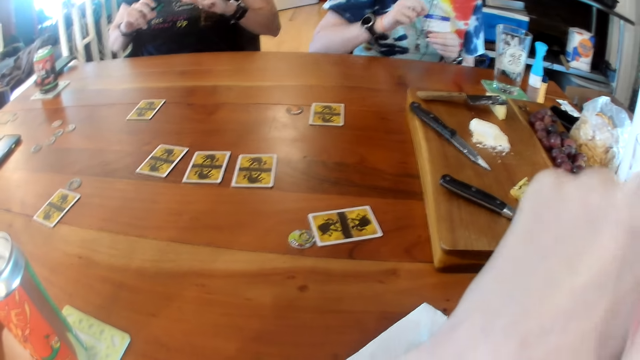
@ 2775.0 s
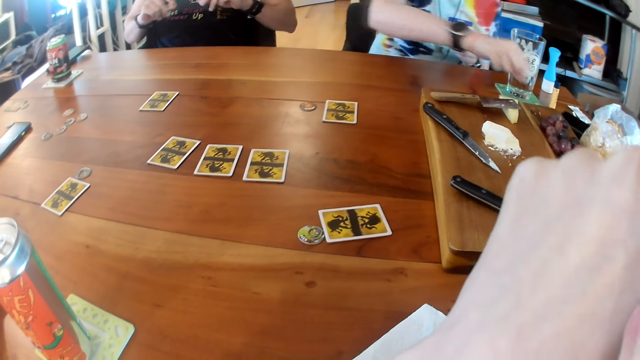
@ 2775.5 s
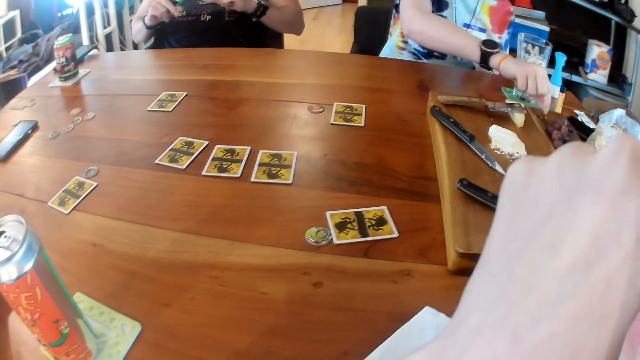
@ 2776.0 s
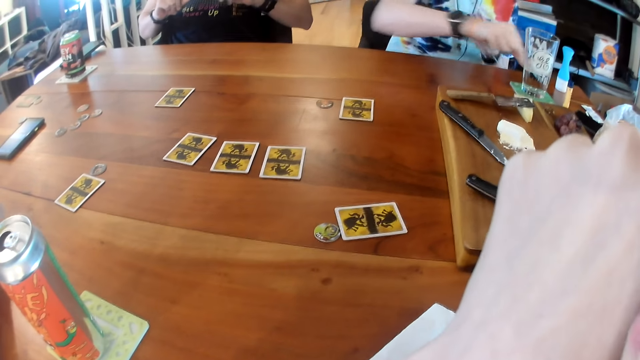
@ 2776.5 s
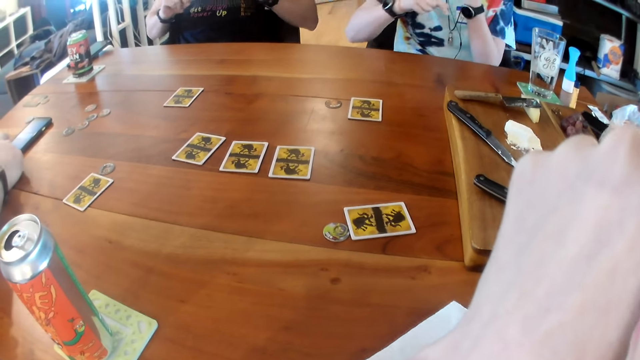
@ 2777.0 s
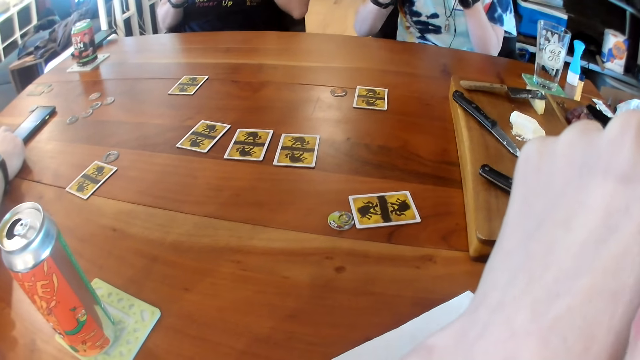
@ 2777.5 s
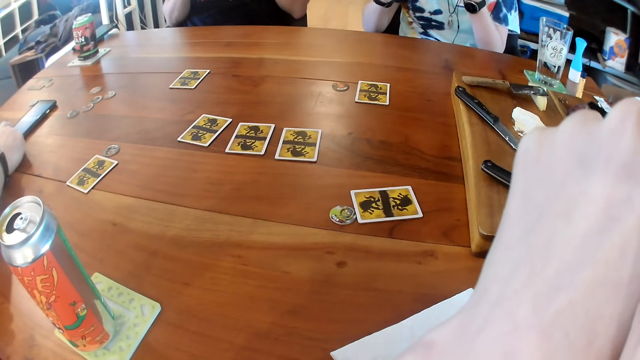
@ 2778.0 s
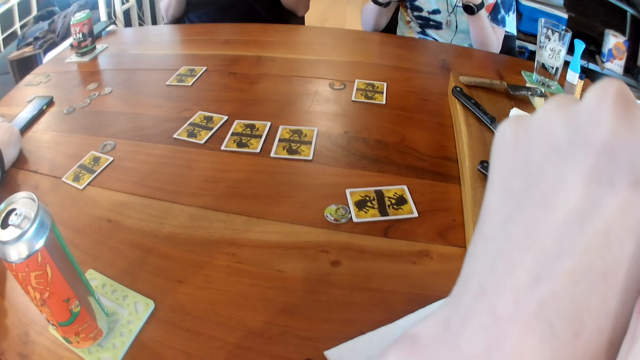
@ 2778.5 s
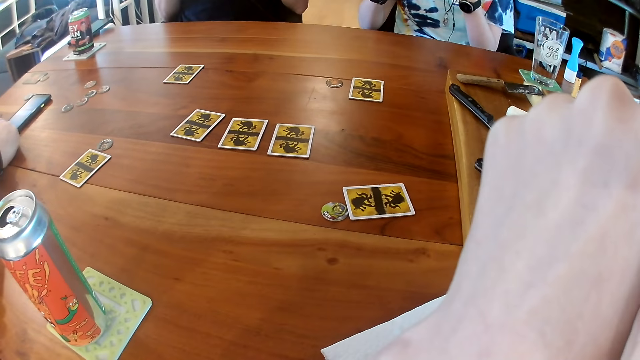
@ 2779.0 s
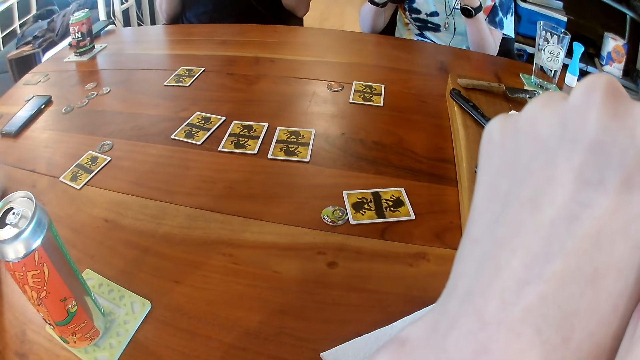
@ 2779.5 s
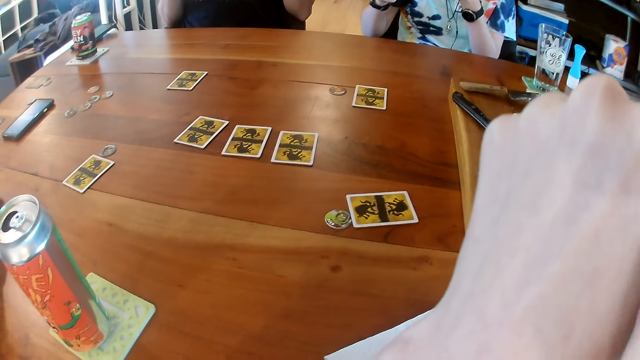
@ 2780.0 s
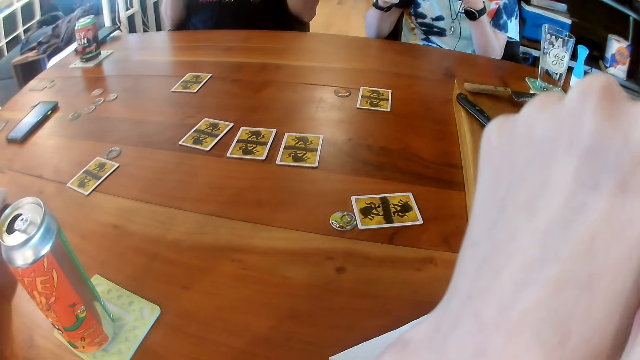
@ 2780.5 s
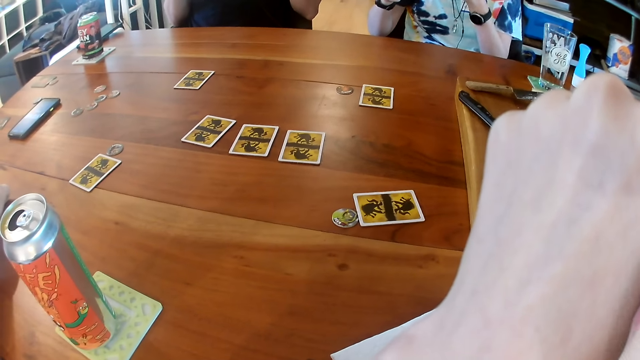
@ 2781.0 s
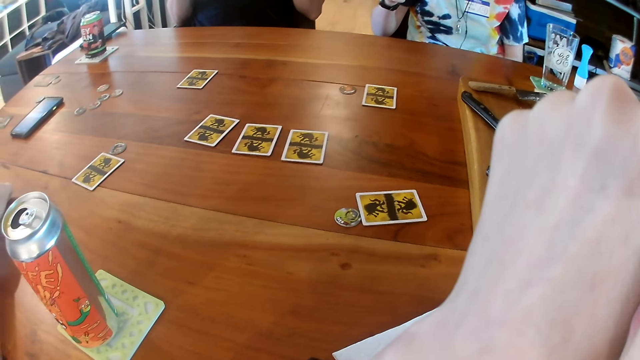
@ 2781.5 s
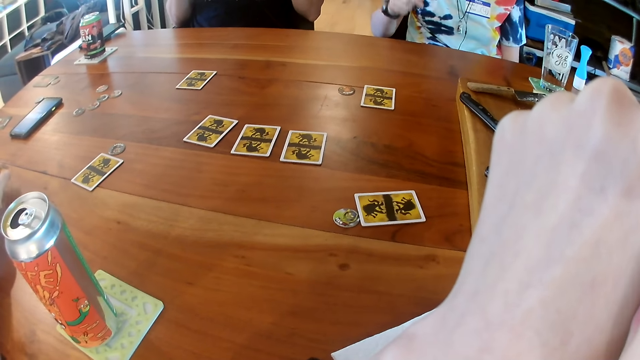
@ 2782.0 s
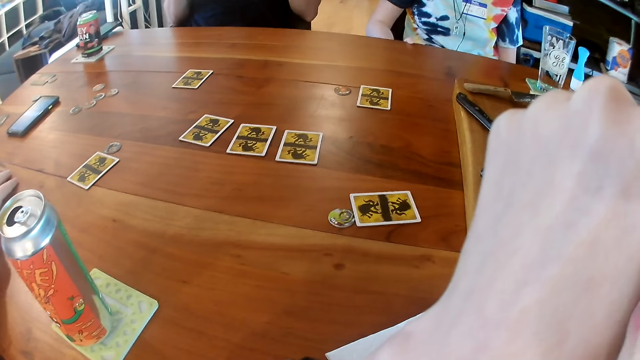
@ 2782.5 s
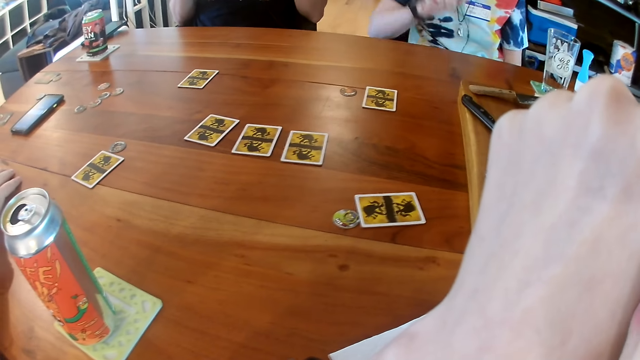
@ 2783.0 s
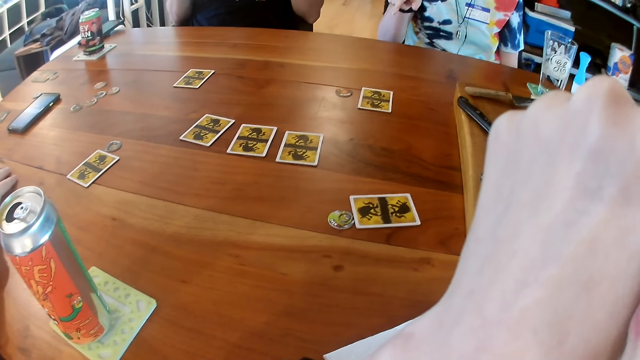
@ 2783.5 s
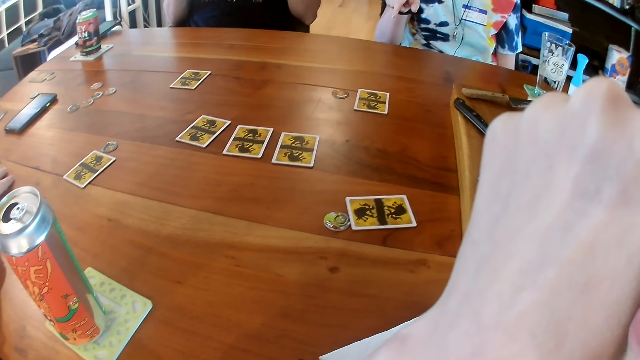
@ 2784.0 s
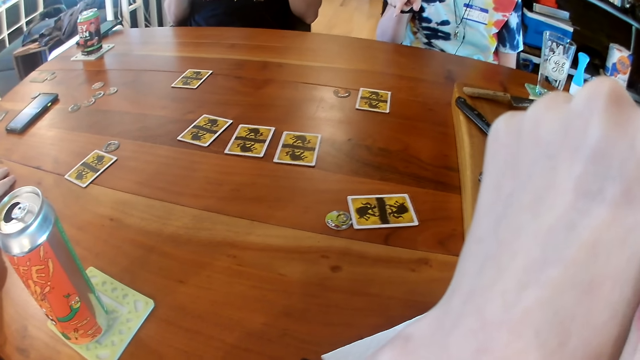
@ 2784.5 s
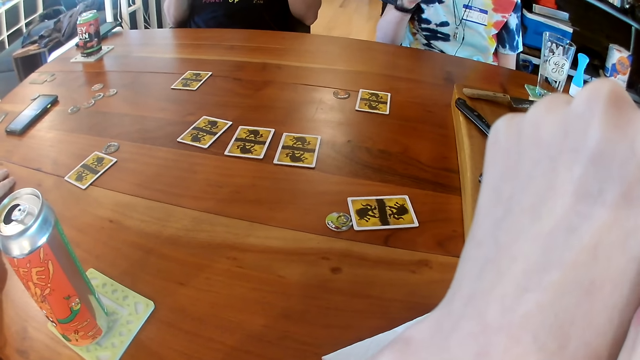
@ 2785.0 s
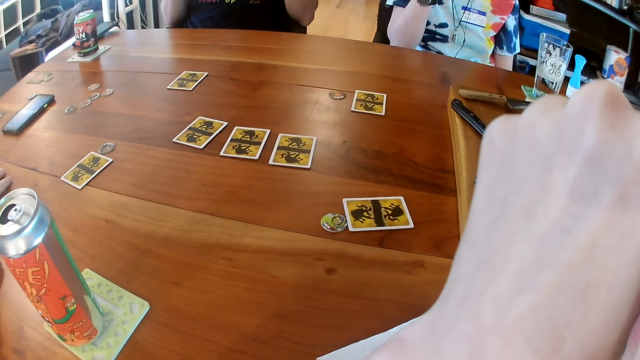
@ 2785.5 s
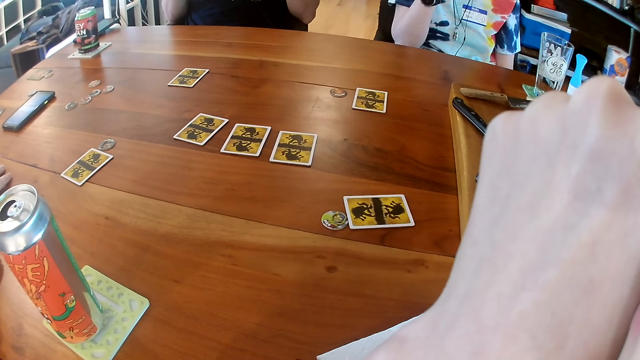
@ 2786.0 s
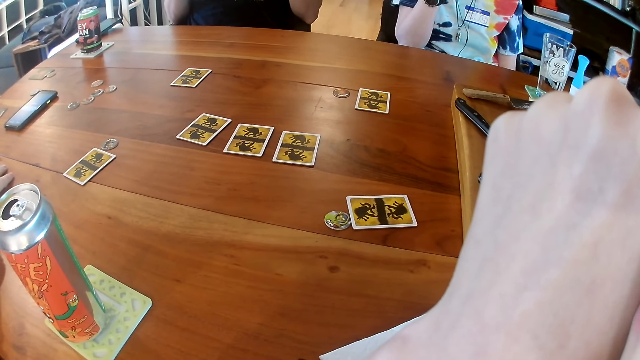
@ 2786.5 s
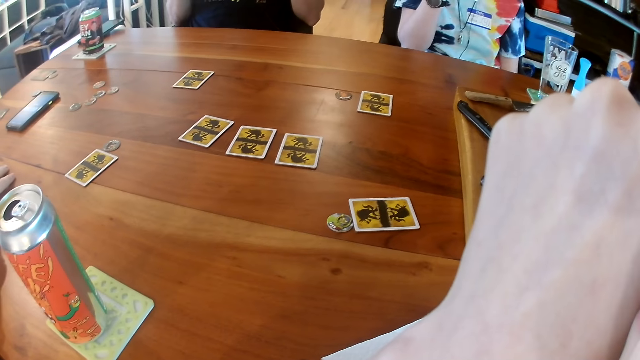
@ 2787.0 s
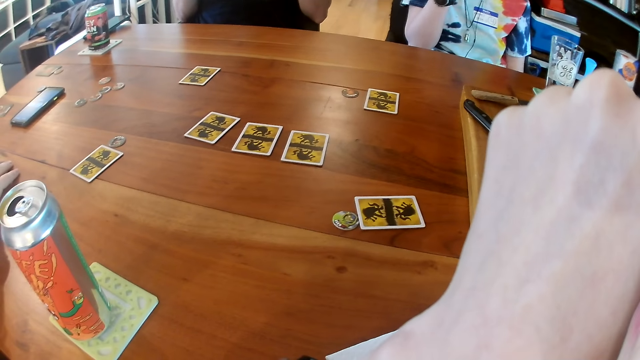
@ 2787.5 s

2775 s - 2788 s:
The woman drops the branch on the tray with her right hand. Another man converses with the camera wearer. The second man converses with the woman and converses with the first man. The woman interacts with the first man. The second man converses with the woman. The woman points at the table.

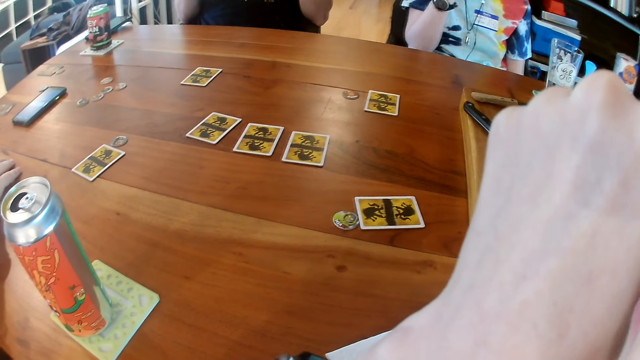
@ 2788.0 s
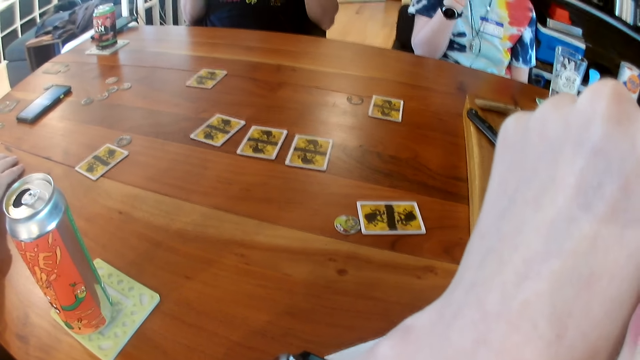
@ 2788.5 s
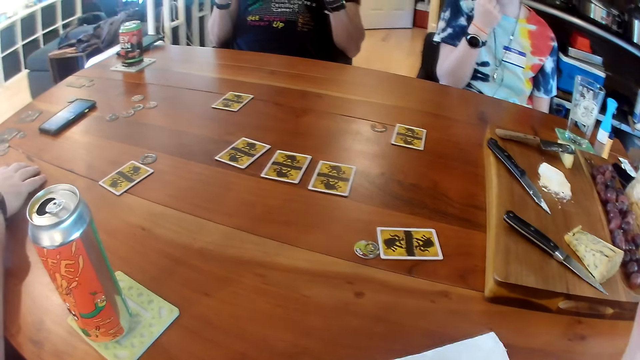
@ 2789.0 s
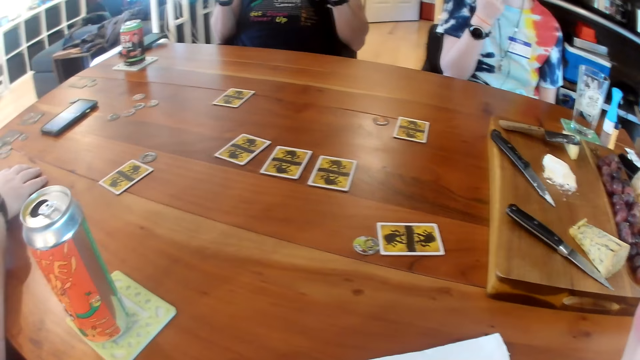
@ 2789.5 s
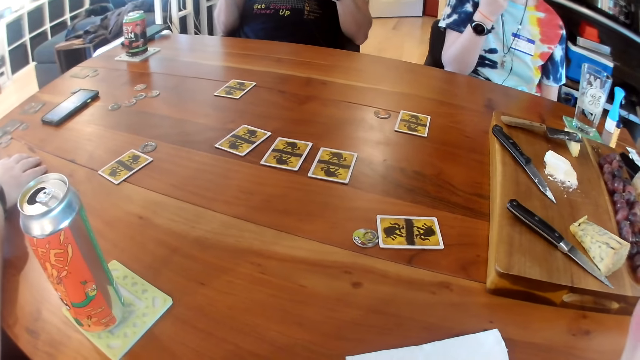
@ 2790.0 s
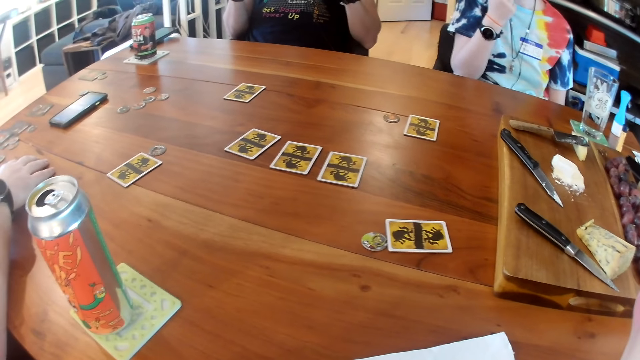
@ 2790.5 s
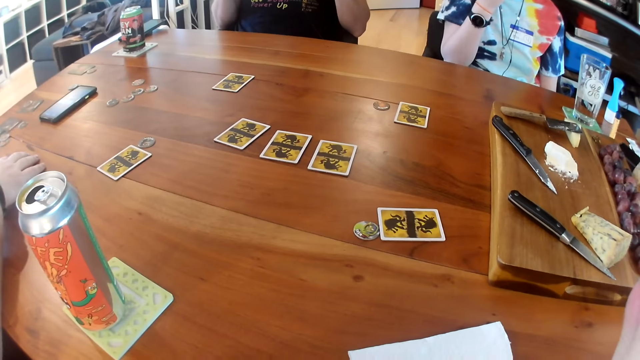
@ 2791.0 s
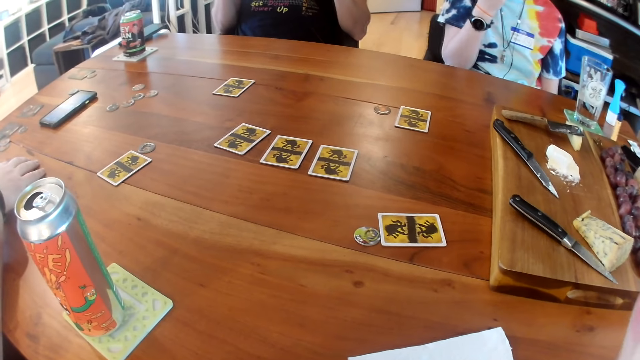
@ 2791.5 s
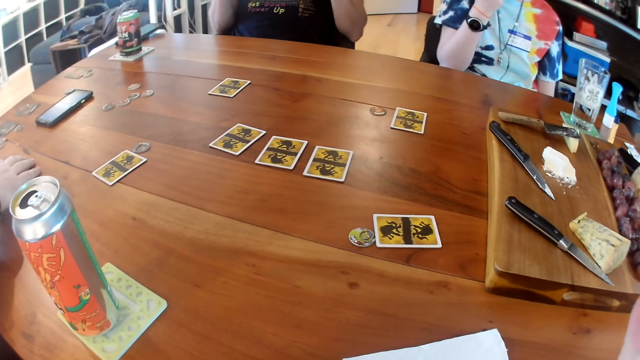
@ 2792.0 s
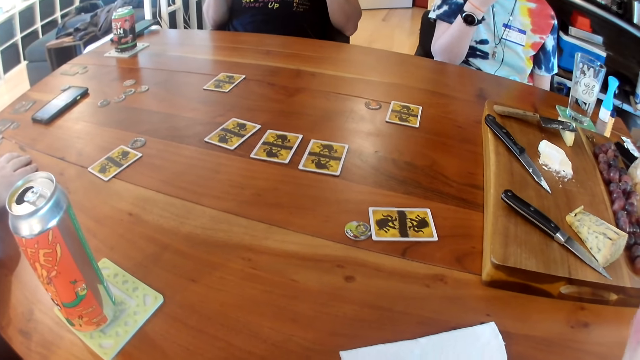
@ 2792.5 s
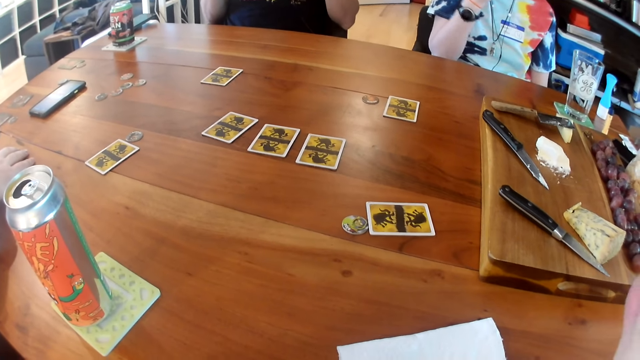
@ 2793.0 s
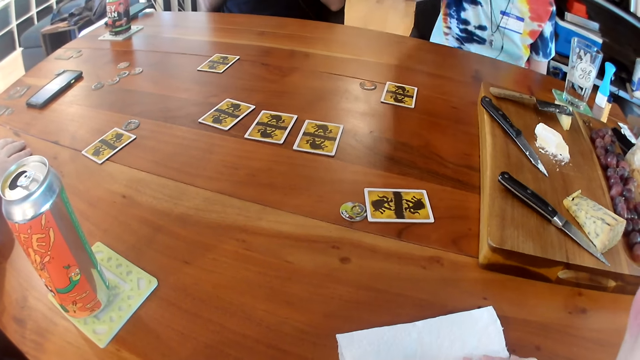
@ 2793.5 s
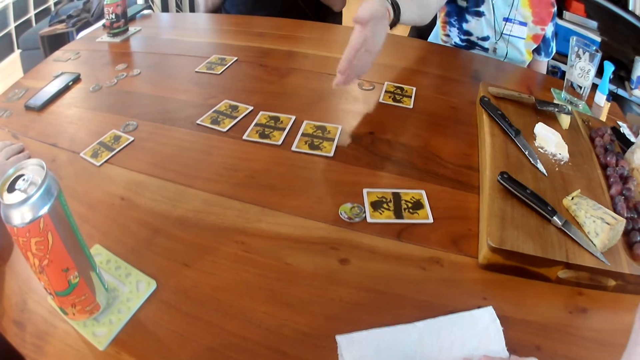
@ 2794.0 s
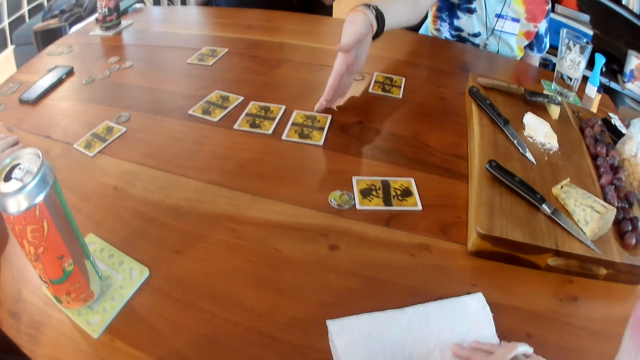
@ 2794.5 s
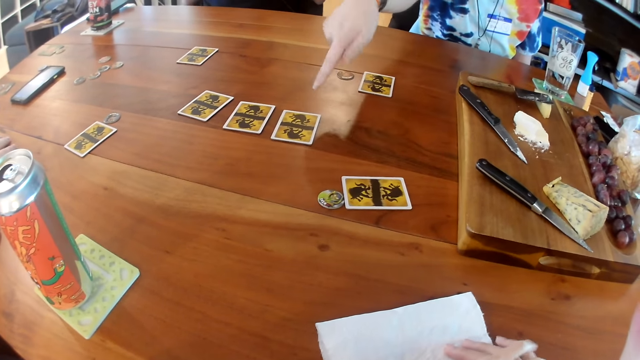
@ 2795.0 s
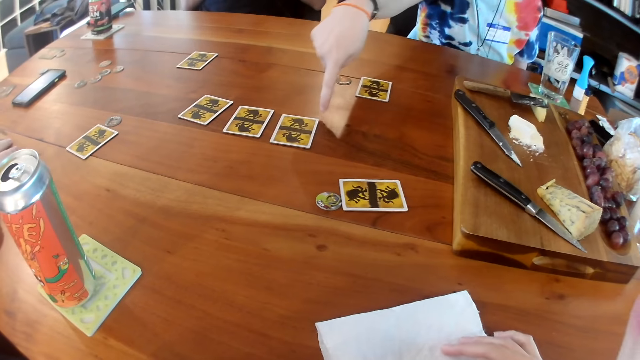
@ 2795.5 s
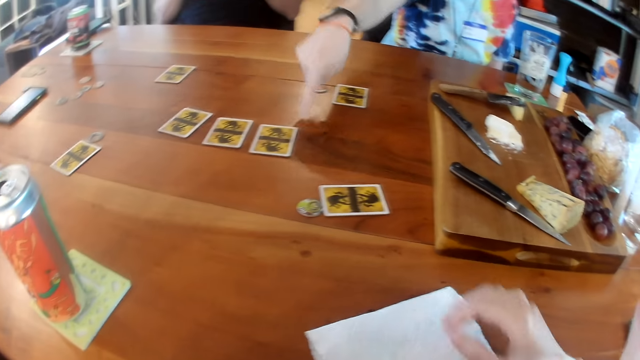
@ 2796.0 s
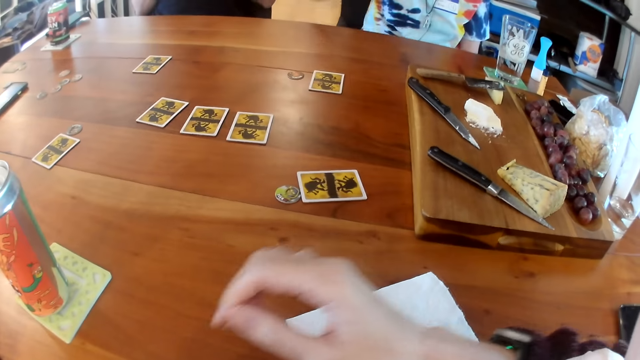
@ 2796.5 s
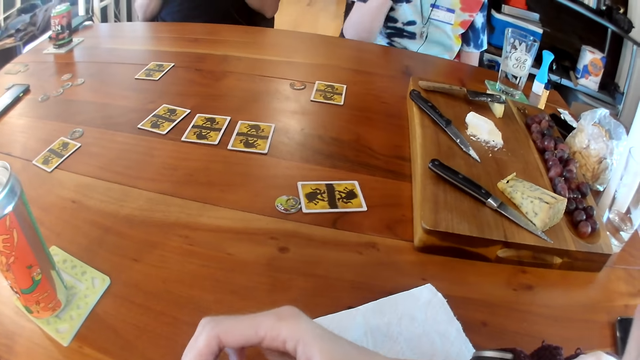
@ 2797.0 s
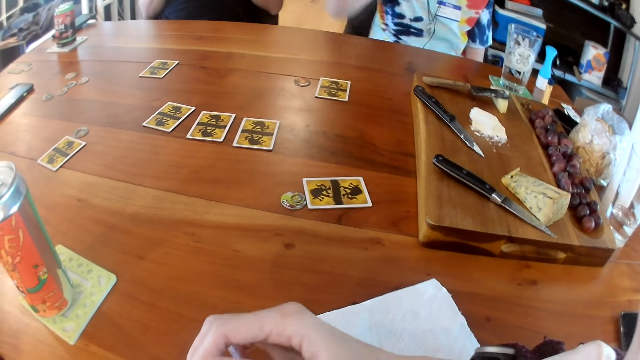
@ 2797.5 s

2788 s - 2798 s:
The camera wearer stares at the table. She talks to the woman. The woman places her right hand over the table. She points to a card on the table with her right index finger.
